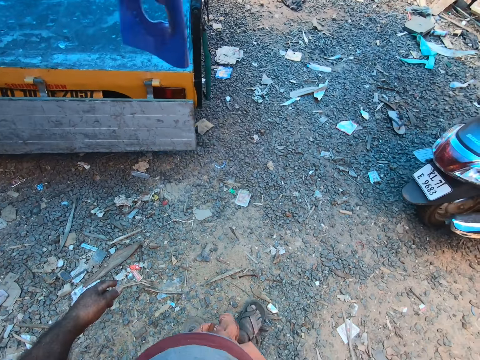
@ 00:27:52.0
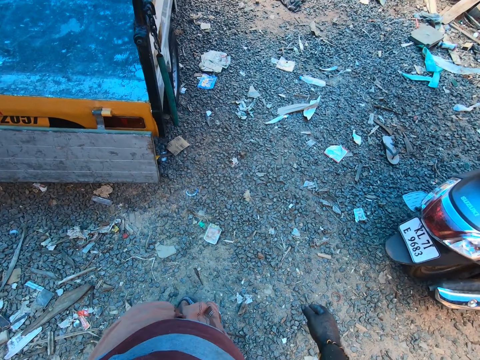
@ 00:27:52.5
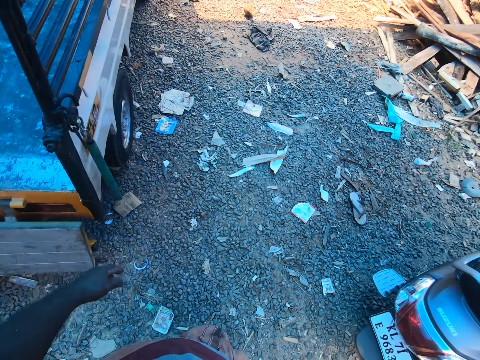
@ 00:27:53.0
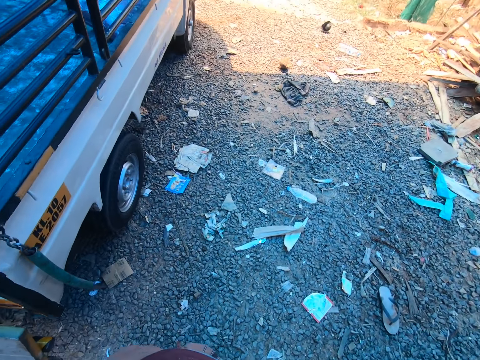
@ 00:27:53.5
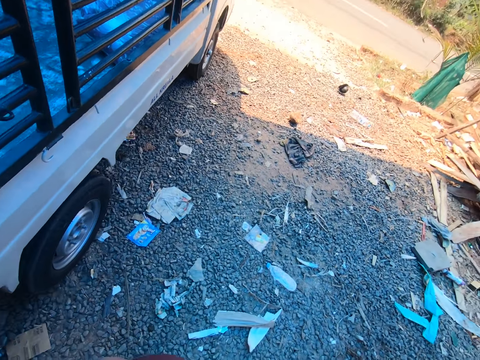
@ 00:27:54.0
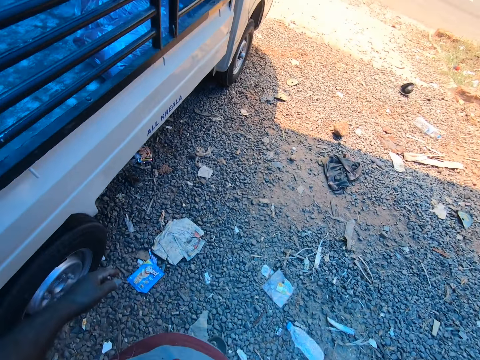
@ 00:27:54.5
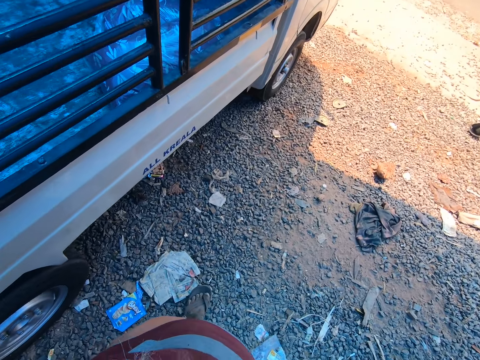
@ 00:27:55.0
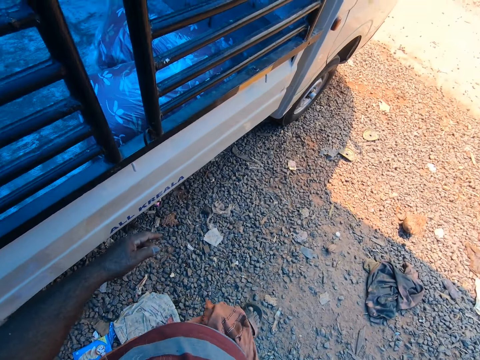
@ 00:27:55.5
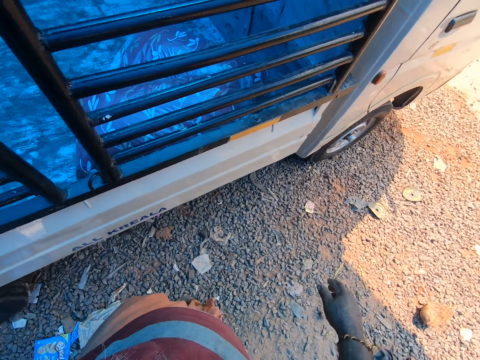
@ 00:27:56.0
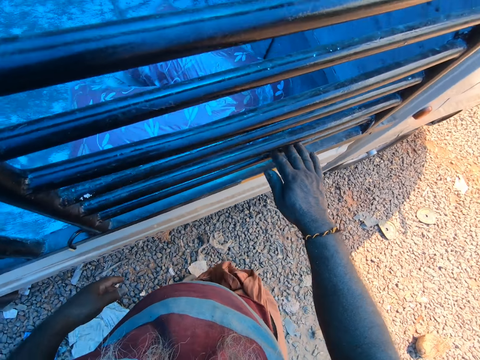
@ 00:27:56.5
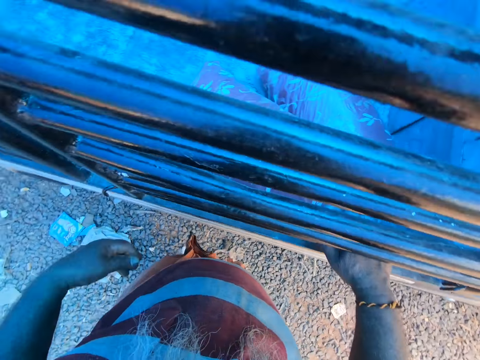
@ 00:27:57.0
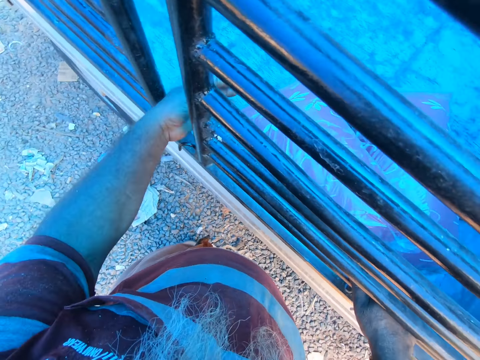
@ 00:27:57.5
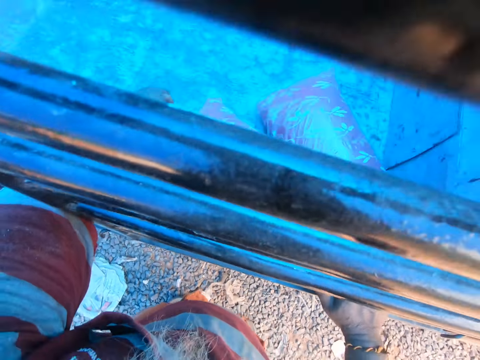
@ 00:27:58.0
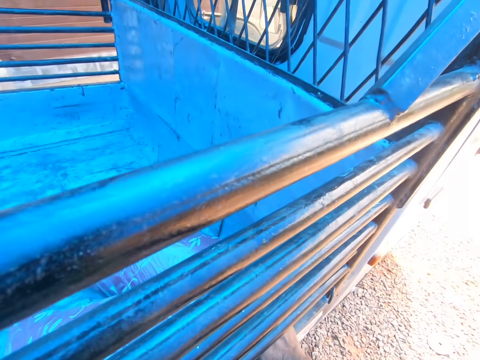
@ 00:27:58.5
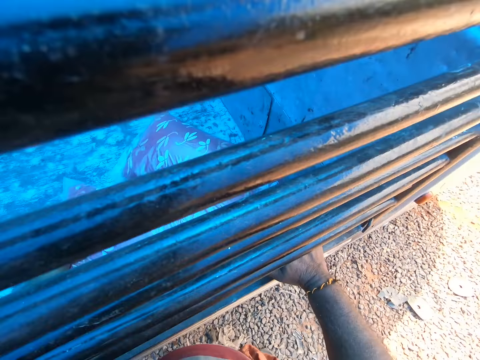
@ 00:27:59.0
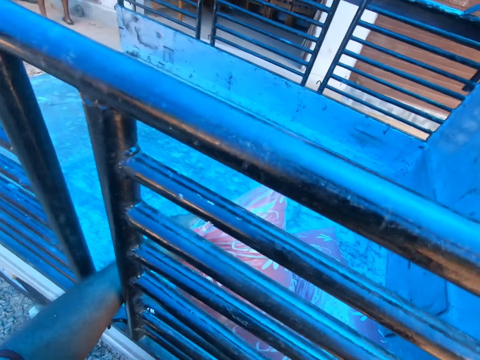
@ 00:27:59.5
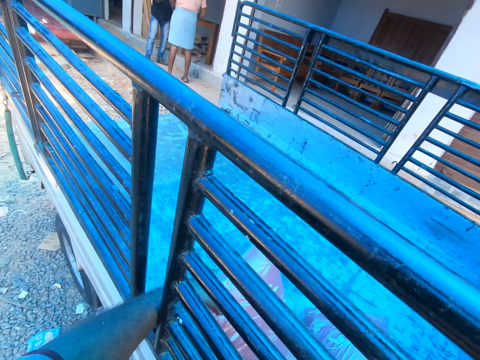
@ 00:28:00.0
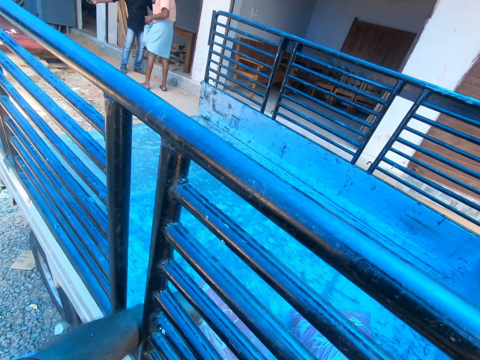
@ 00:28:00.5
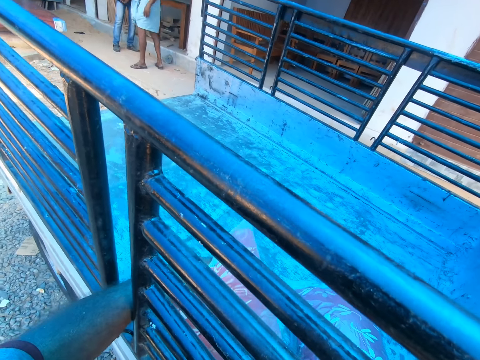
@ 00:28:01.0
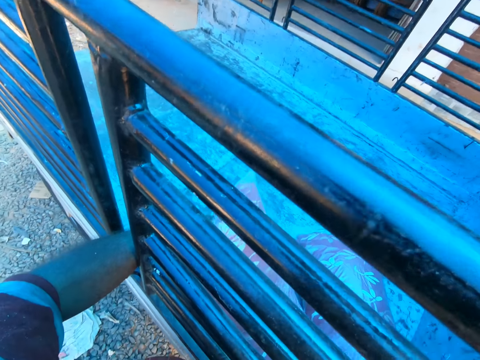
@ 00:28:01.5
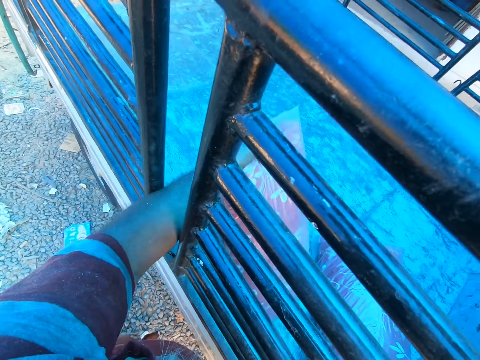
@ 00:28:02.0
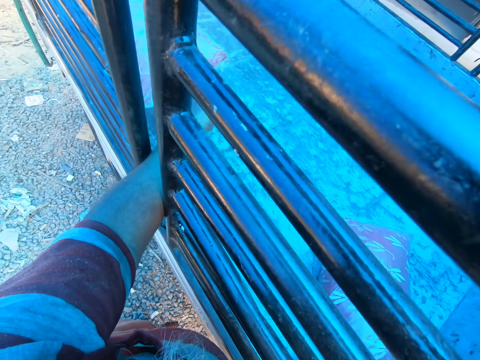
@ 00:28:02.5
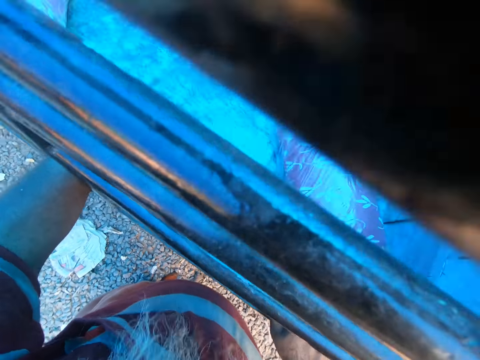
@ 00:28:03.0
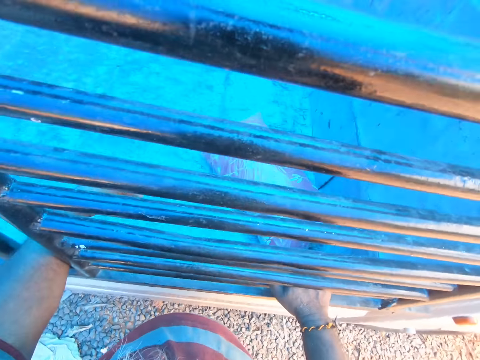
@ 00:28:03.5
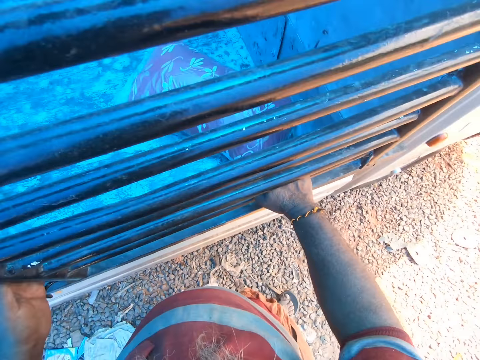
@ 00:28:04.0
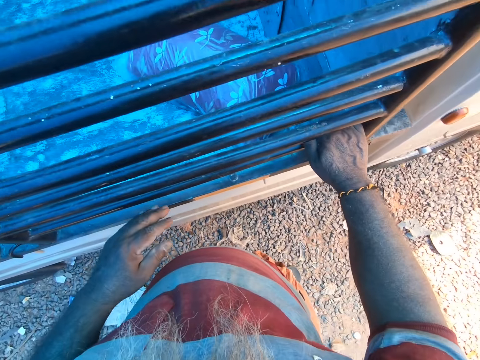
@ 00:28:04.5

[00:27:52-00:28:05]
The camera wearer places a hand on the truck. He moves a pillow on the truck with his left hand. He talks. He picks up something. A man talks to the camera wearer. The camera wearer throws something.

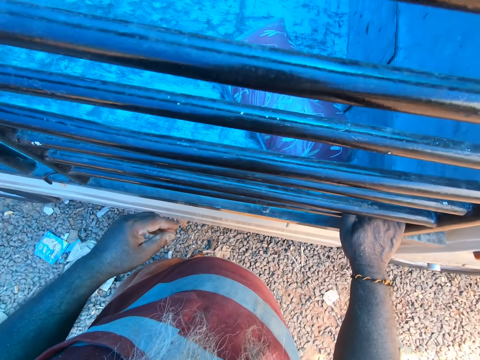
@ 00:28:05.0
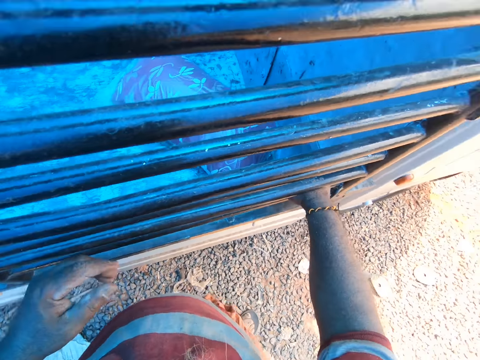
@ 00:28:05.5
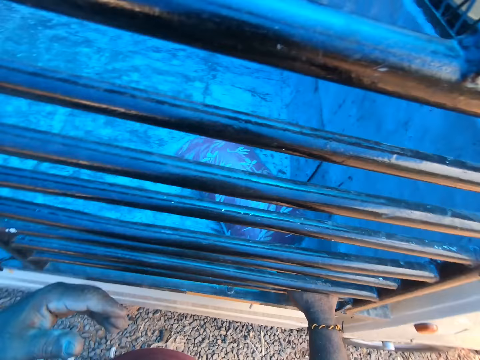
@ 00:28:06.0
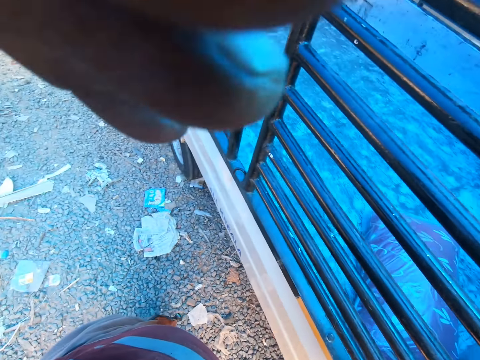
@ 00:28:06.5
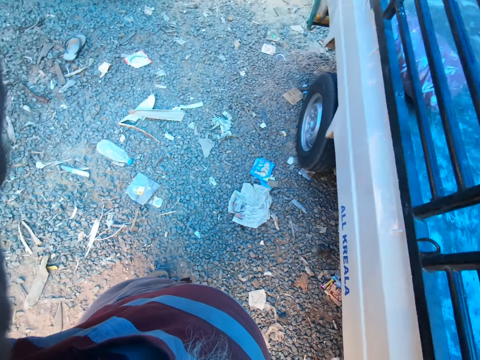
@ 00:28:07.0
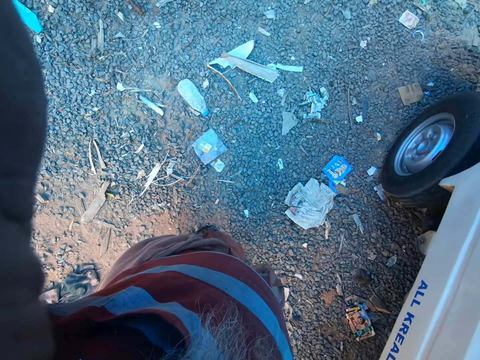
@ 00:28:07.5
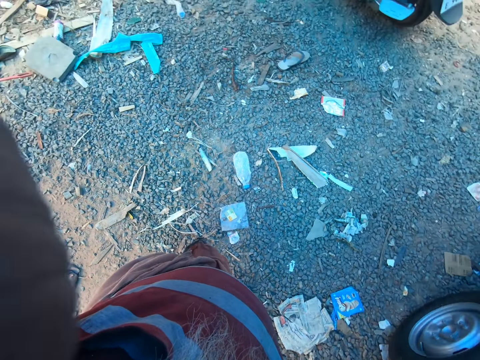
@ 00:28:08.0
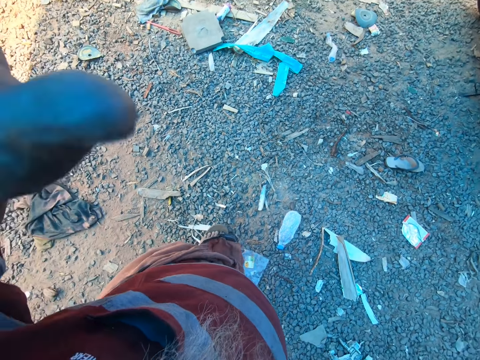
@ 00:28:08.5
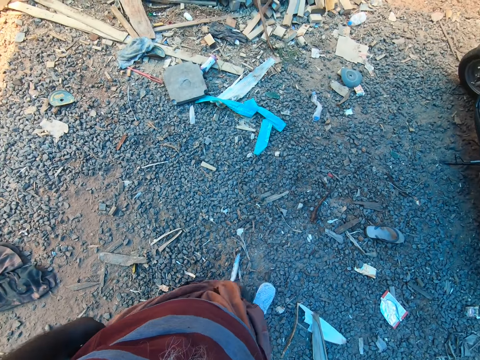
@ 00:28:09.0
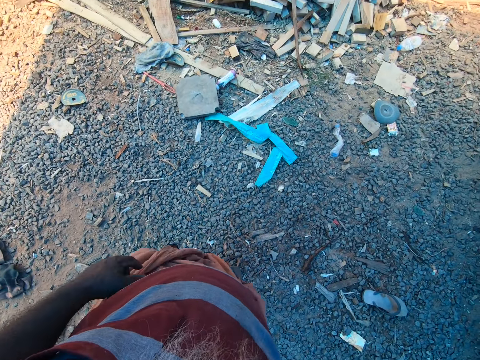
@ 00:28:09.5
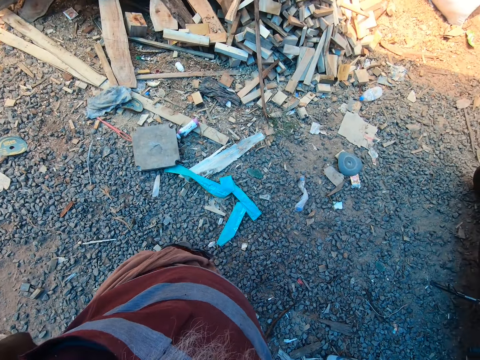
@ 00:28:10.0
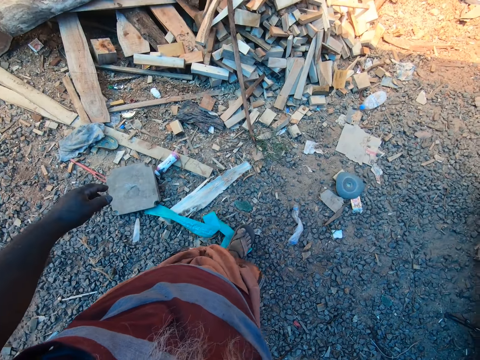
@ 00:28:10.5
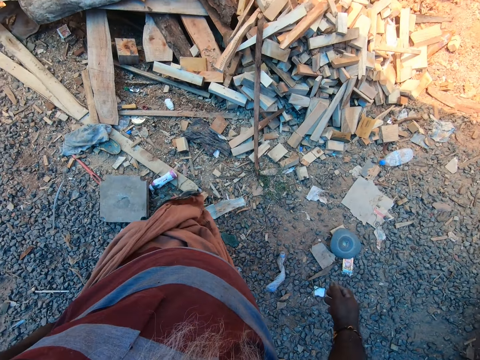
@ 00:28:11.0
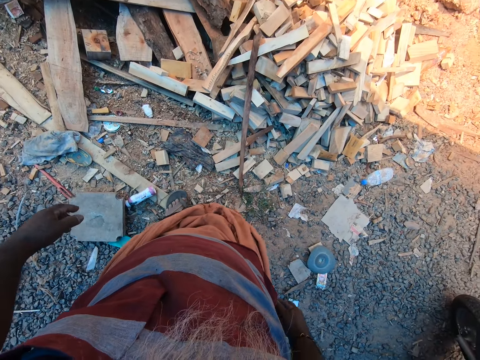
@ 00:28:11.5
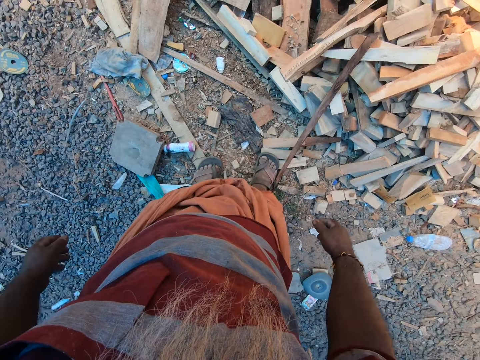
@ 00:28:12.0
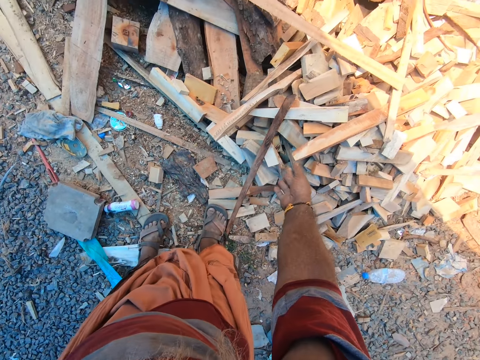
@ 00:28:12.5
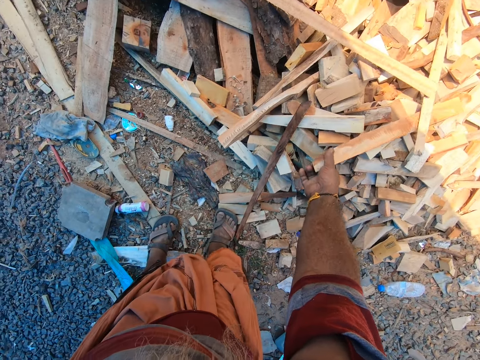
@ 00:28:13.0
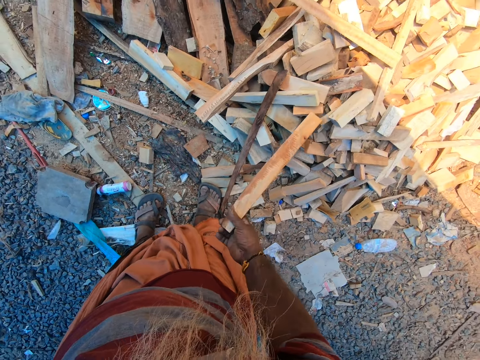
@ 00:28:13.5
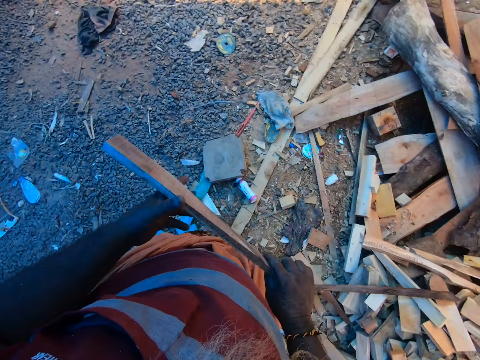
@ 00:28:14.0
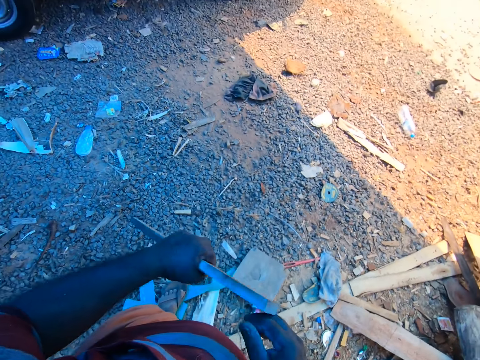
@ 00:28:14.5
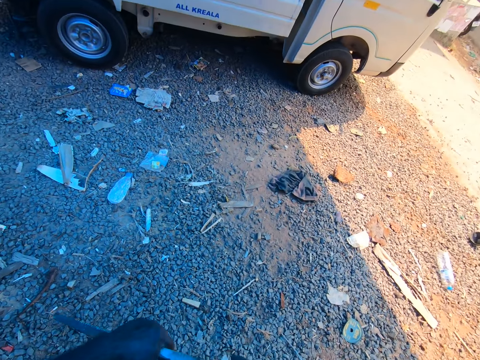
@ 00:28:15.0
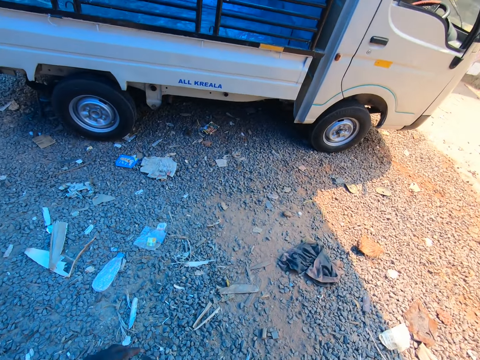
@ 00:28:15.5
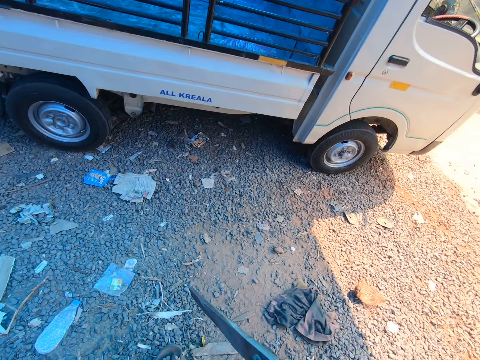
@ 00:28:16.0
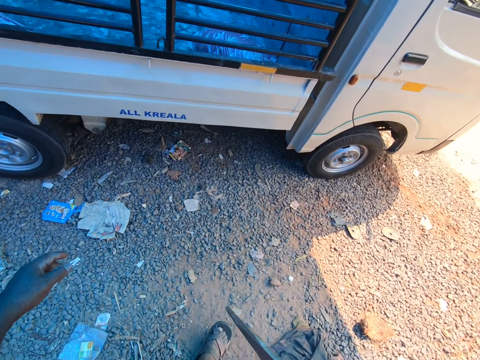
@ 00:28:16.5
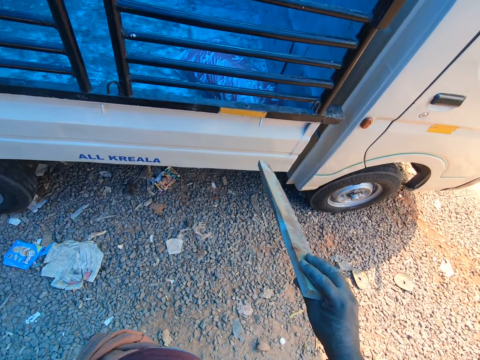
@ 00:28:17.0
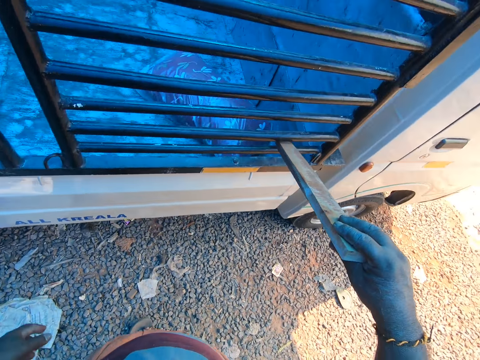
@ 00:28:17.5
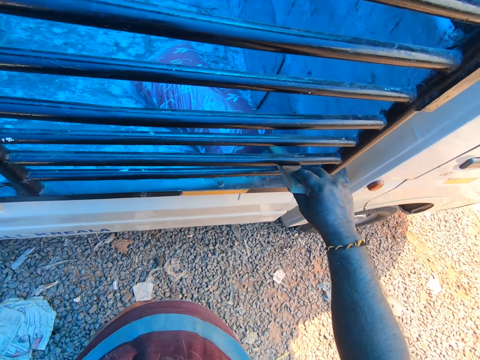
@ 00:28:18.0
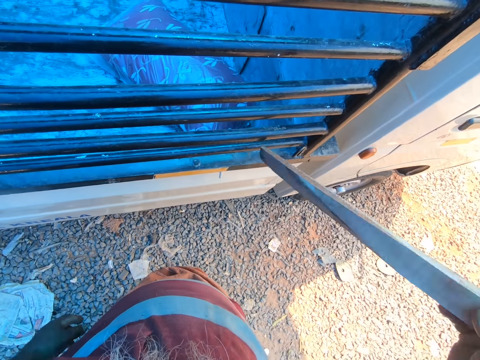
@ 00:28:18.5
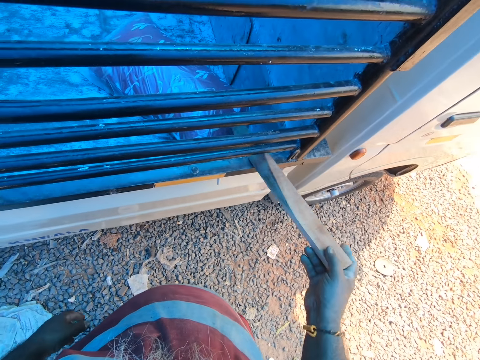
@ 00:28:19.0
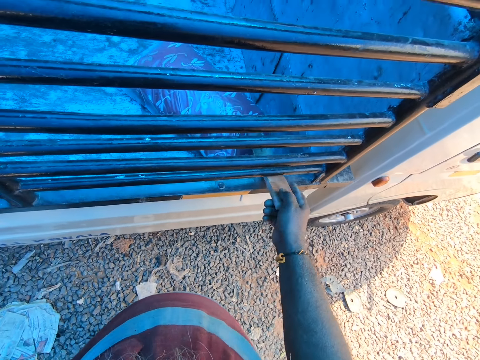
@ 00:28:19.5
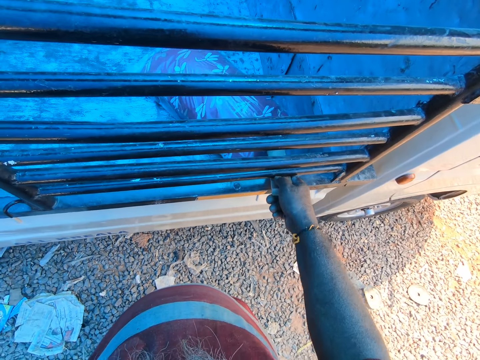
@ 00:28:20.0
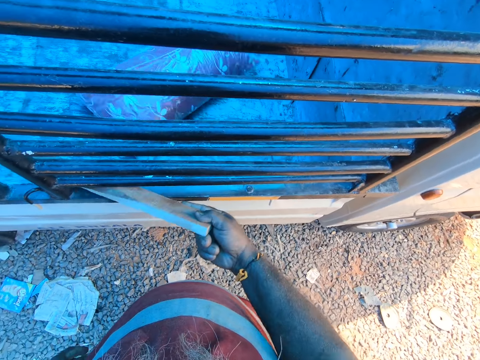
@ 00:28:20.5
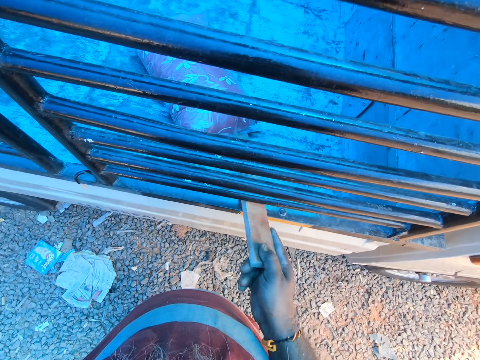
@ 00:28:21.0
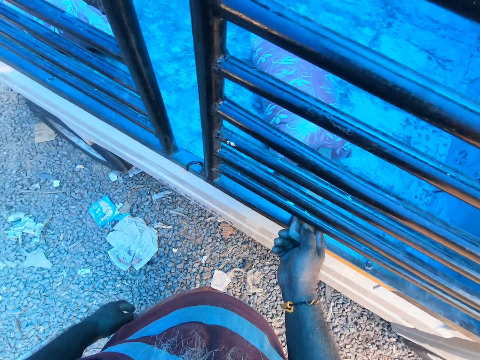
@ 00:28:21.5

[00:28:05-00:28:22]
The camera wearer touches a camera on his head with his left hand. He adjusts the camera. He walks. He picks up a stick from a stick pile with his right hand. He holds the stick with his left hand. He walks. He carries with a hand. He holds the stick with his right hand. He moves a pillow on the truck with the stick in his right hand.
